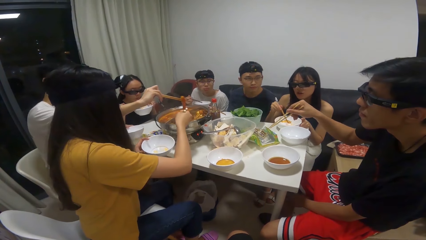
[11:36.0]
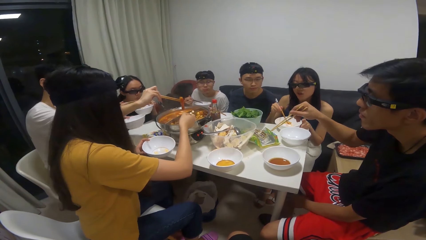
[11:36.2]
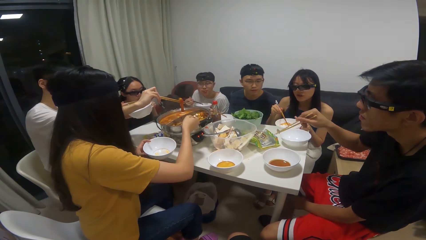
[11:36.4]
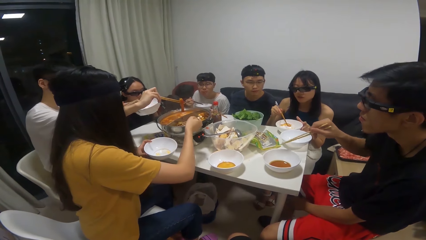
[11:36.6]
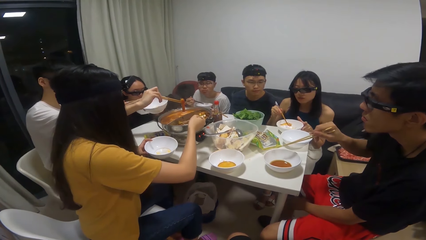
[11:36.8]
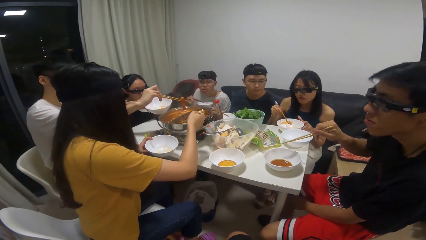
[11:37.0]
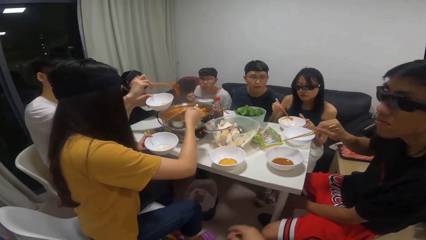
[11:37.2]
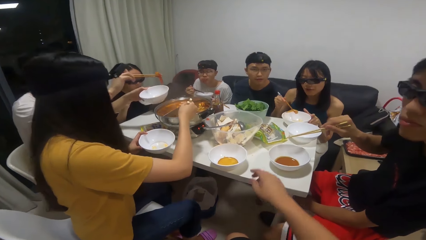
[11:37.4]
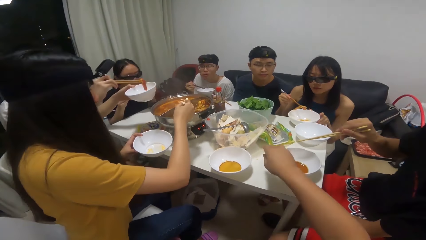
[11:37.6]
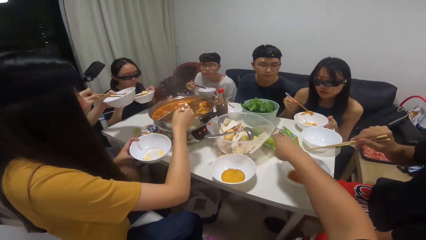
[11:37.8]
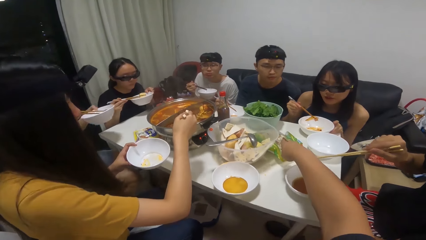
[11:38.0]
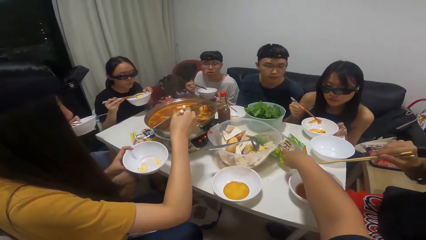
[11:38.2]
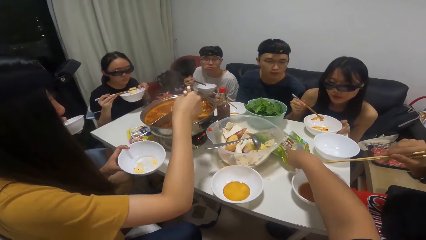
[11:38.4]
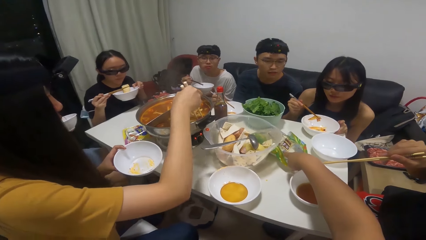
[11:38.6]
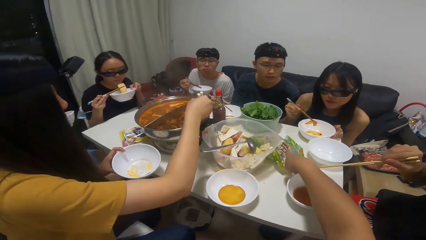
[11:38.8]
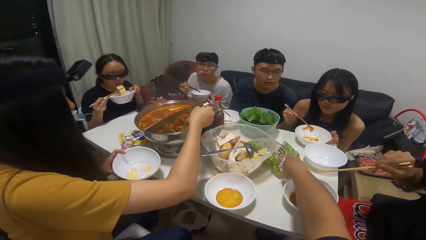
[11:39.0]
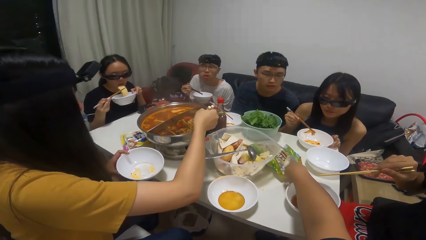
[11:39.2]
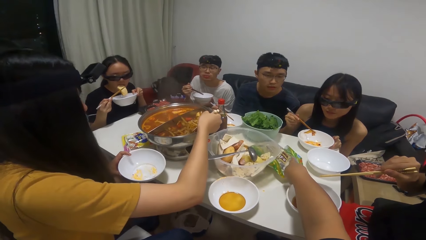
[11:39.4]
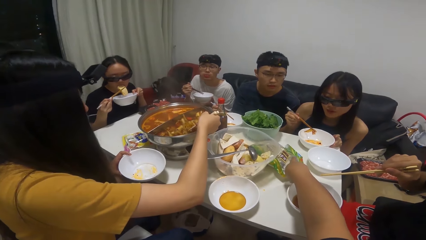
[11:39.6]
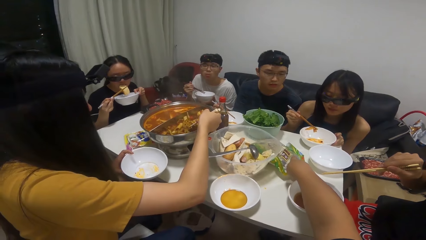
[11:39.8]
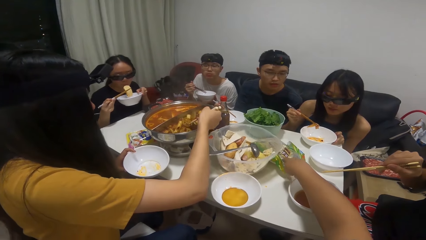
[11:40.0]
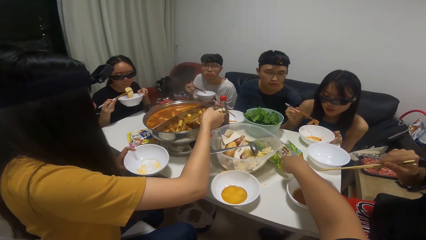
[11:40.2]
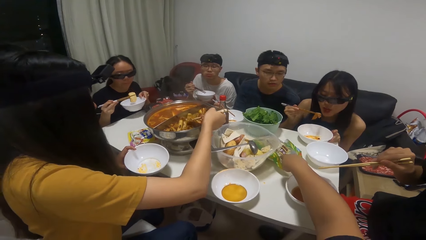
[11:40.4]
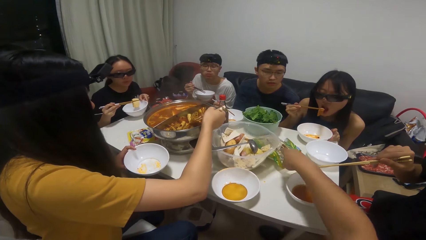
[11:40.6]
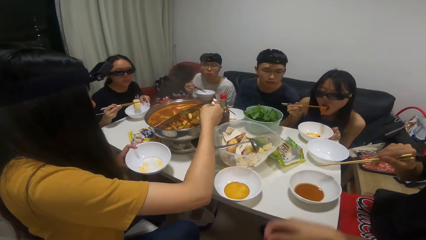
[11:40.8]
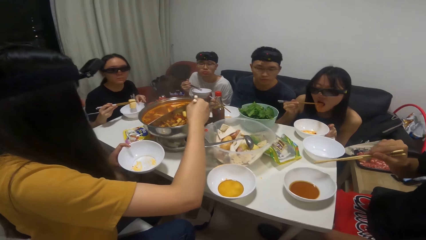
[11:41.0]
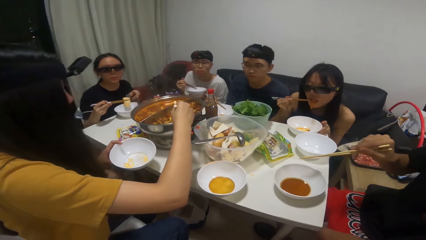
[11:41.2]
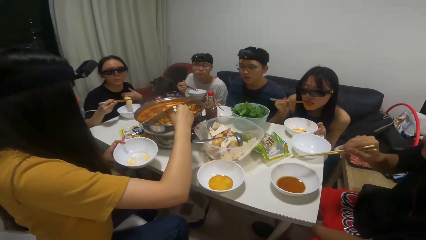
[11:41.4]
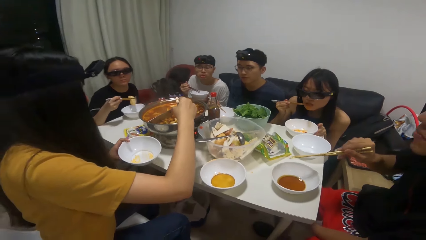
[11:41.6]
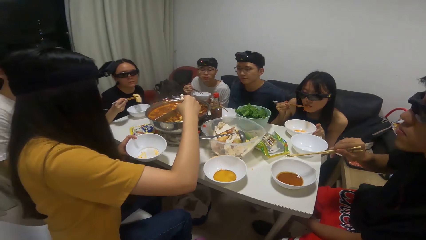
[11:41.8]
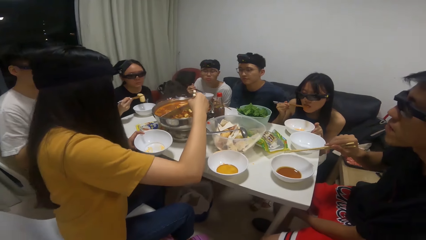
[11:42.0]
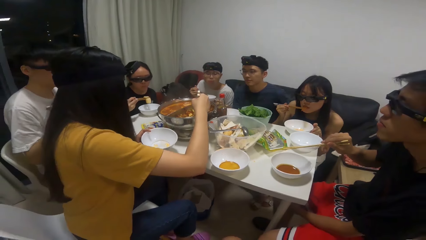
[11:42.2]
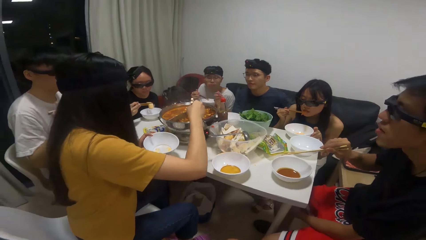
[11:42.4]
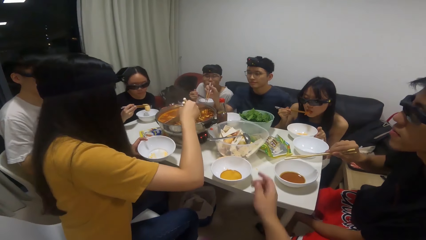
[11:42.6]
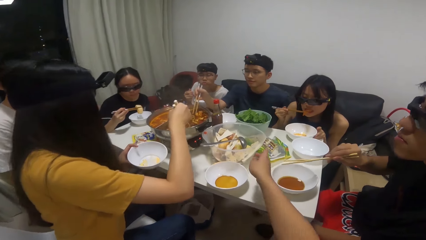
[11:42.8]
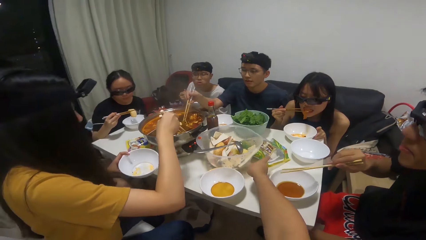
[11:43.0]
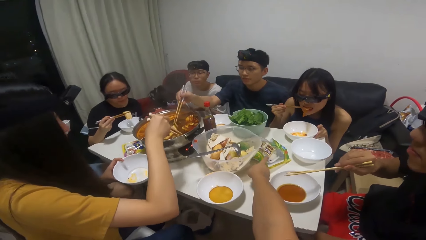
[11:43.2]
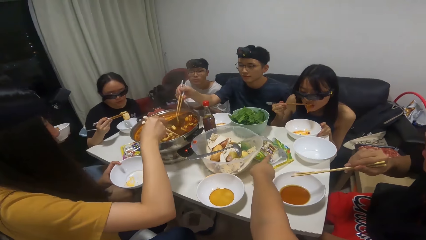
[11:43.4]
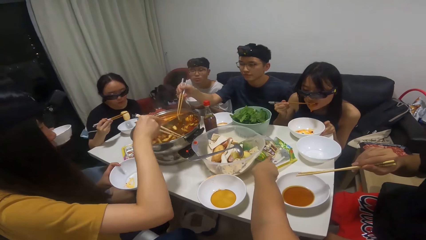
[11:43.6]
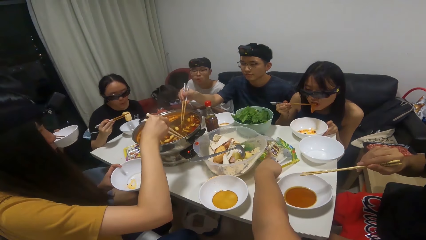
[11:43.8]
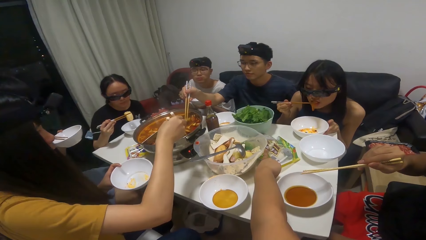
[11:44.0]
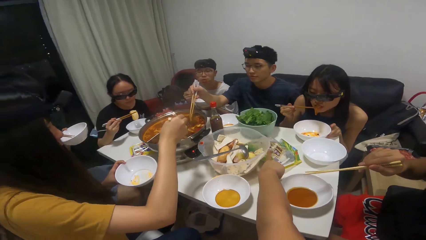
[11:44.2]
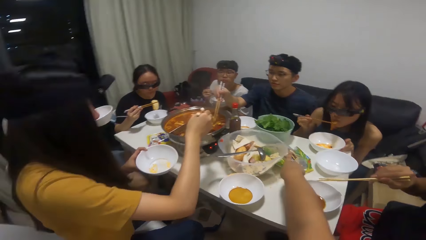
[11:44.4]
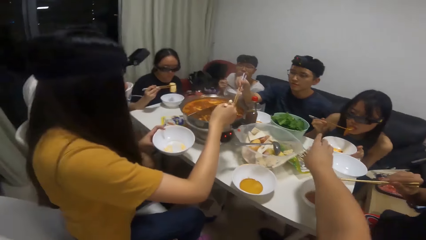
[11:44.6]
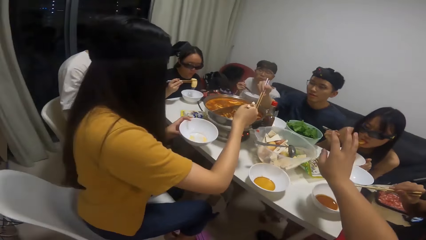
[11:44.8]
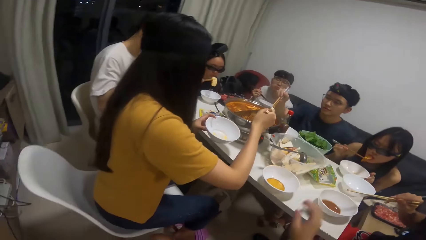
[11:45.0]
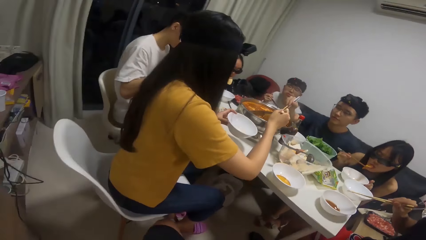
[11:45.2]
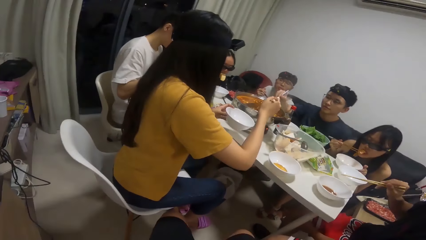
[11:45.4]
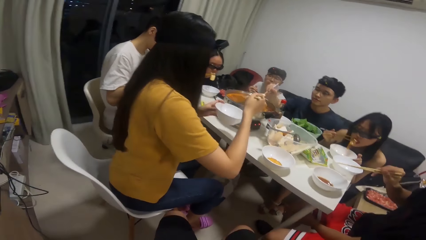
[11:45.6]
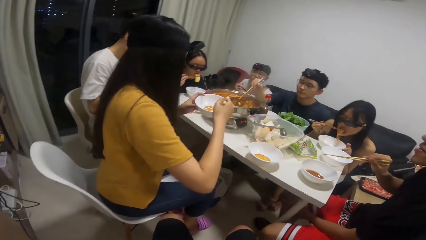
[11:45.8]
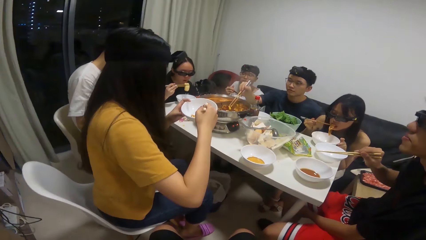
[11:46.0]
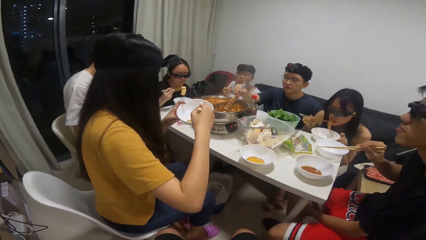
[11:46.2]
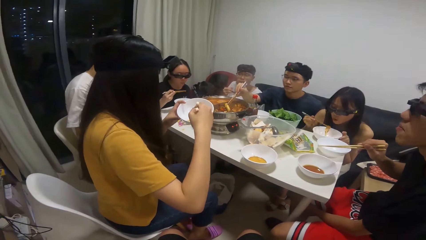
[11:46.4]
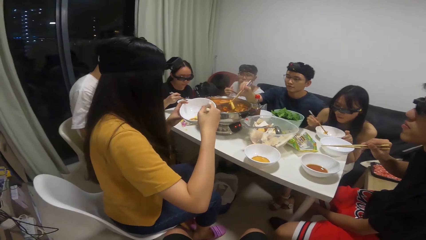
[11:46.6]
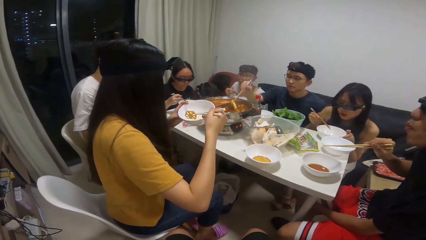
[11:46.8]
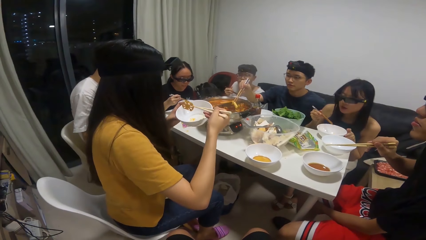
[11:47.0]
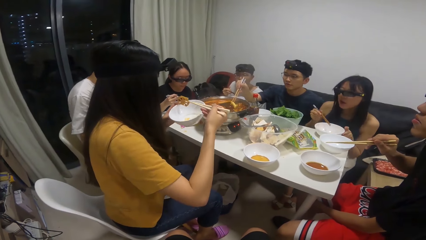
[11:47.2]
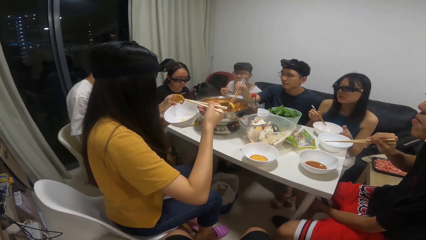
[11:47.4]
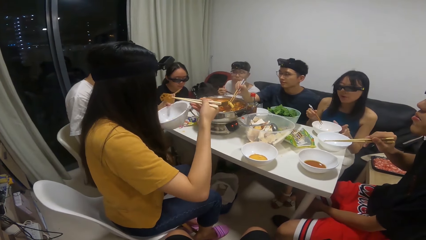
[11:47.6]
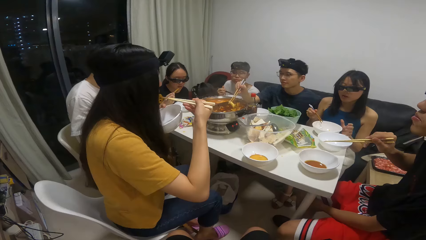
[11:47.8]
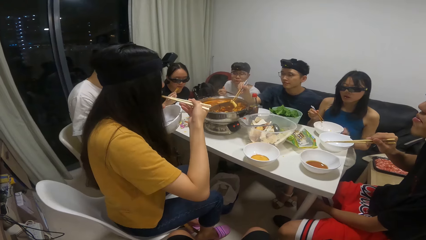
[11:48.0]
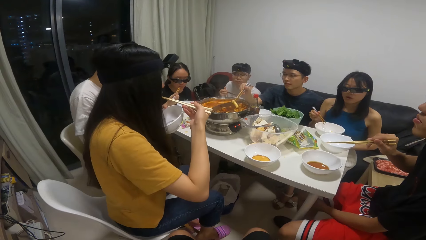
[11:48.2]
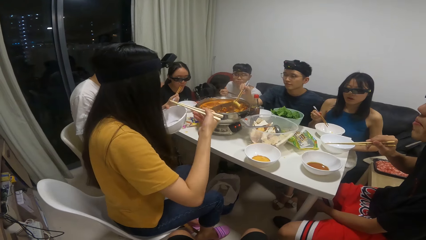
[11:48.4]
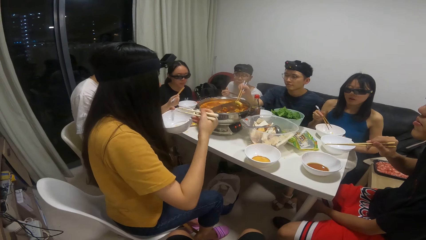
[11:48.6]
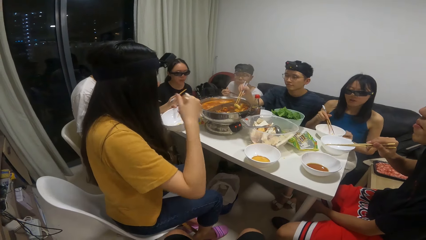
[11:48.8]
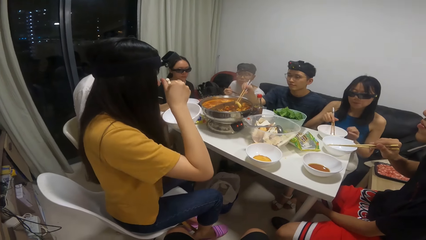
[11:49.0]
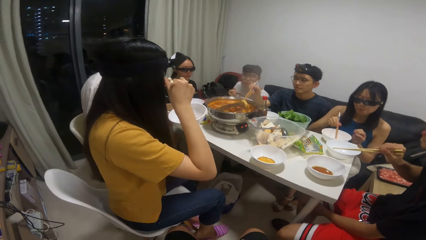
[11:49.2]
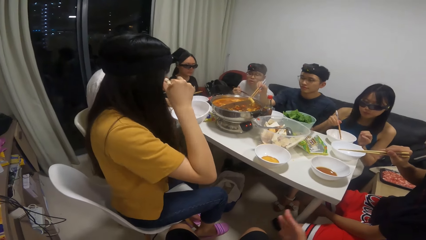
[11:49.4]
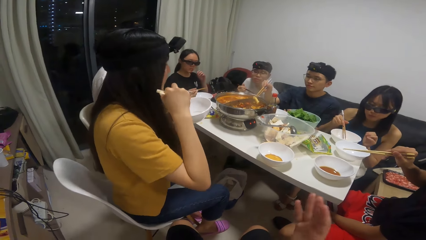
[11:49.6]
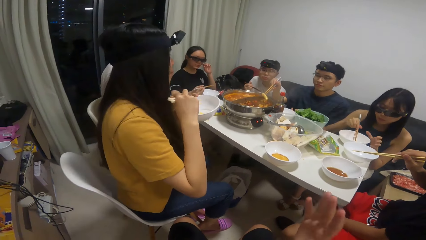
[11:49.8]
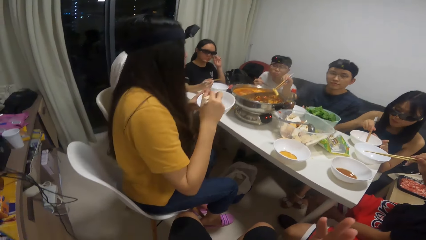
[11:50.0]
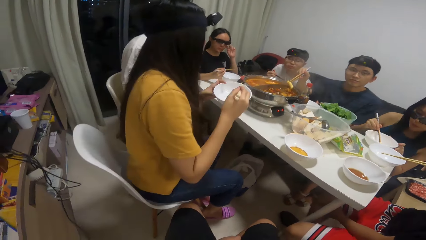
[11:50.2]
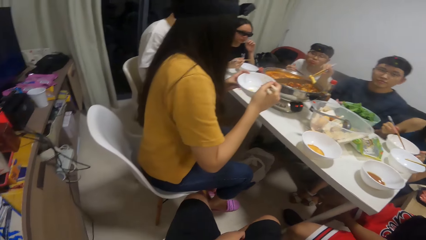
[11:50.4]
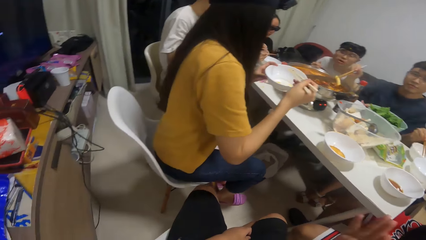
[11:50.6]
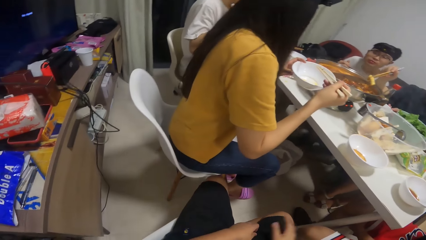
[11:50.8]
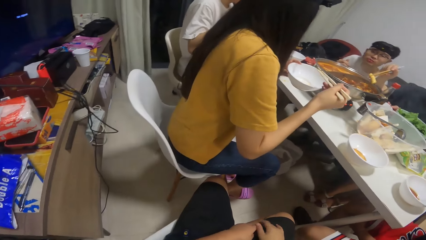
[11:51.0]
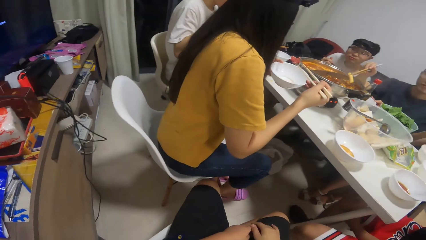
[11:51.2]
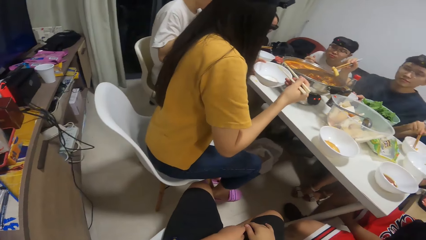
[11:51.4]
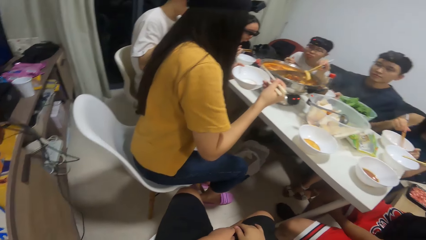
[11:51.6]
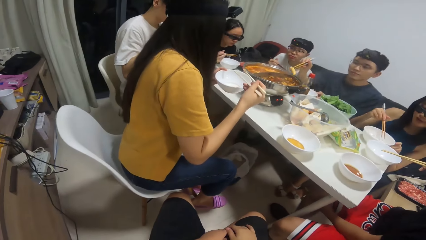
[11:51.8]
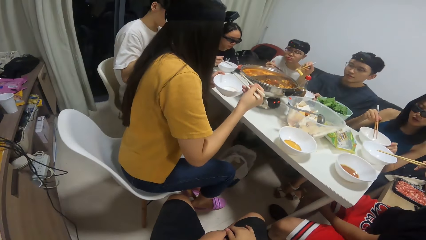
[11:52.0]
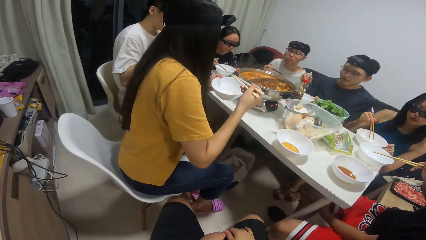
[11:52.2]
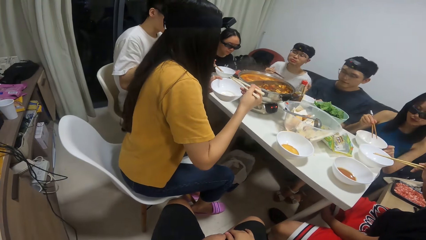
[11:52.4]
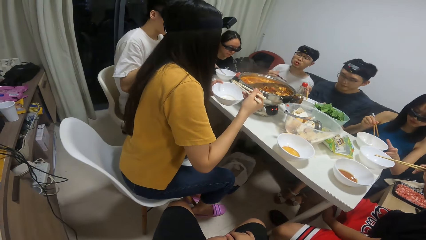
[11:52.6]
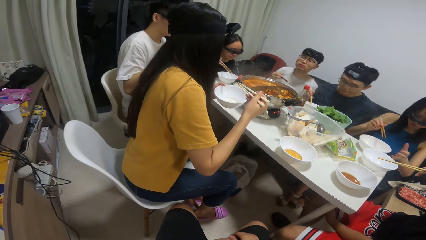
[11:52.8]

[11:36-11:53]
The woman serves food inside the plate in her hand with the chopstick in her right hand. The camera wearer touches a nylon on the table with his right hand. He reaches for something. The man serves food inside the plate on the table with the chopstick in his right hand. The camera wearer touches the nylon on the table with his right hand. The woman eats food with the chopstick in her right hand. The camera wearer looks around.
